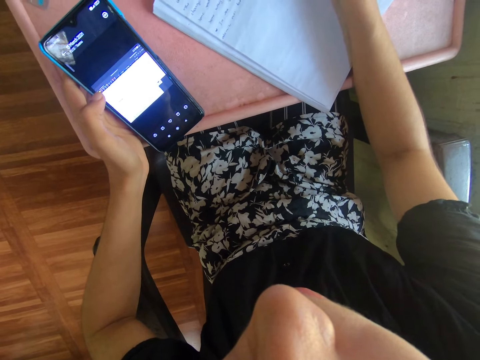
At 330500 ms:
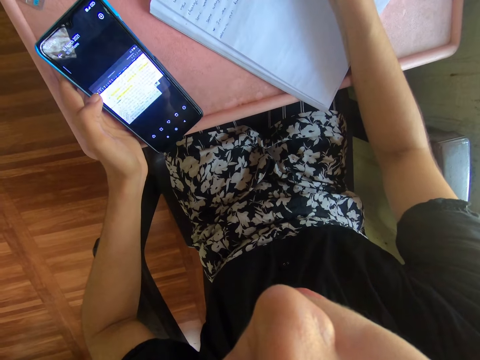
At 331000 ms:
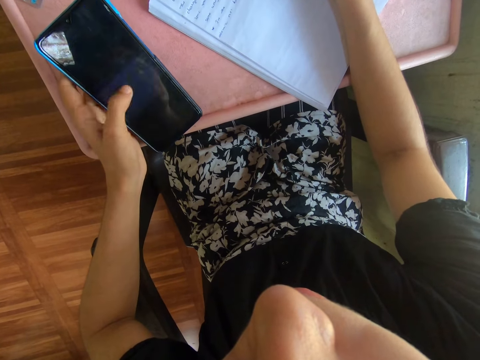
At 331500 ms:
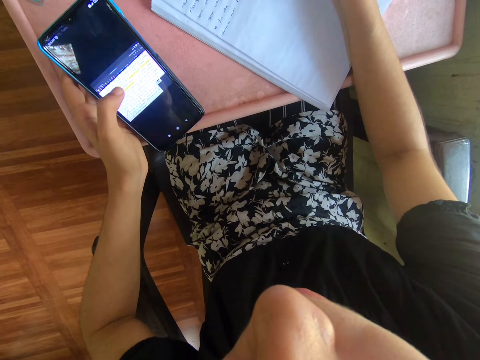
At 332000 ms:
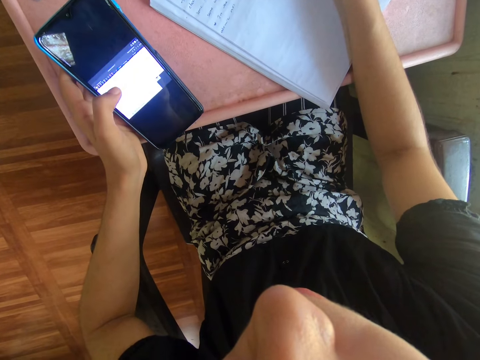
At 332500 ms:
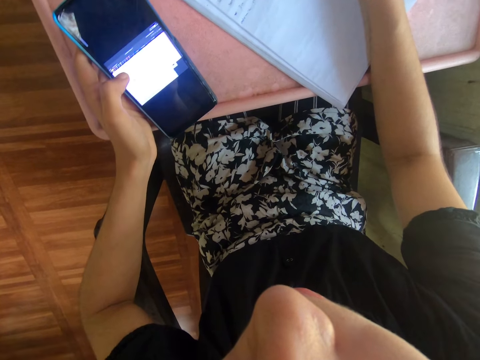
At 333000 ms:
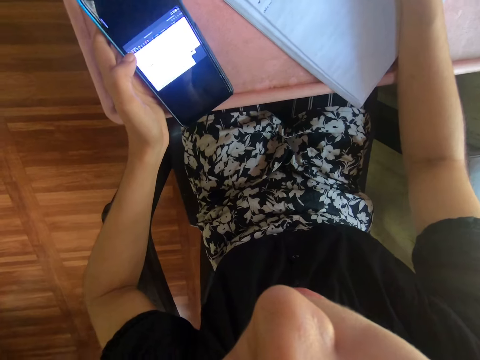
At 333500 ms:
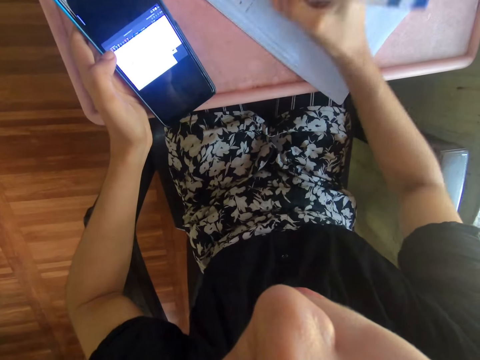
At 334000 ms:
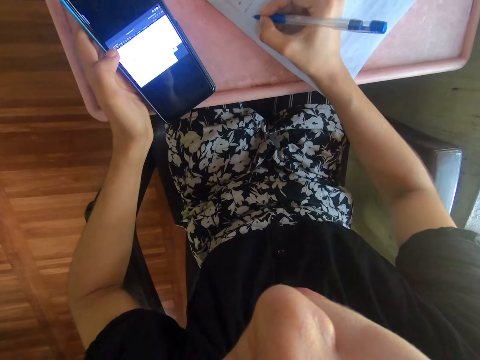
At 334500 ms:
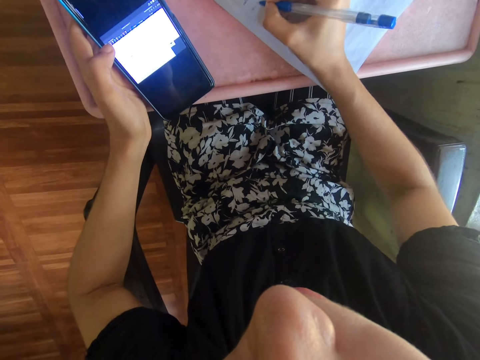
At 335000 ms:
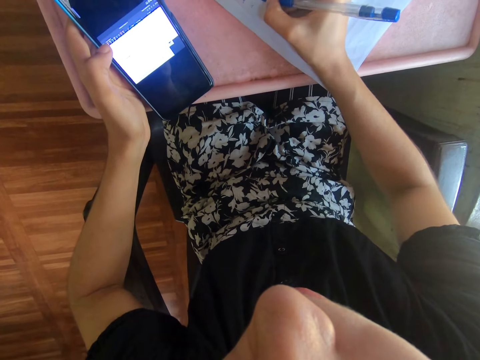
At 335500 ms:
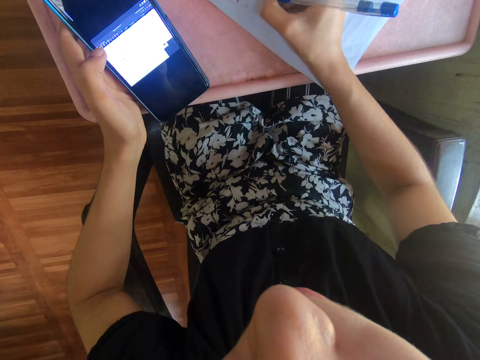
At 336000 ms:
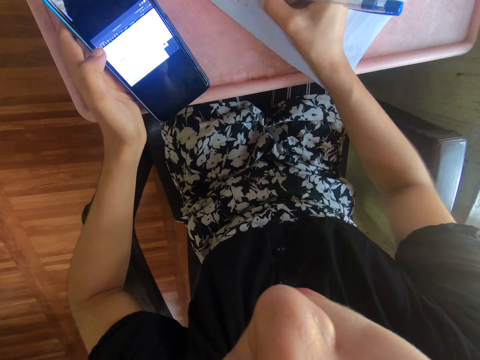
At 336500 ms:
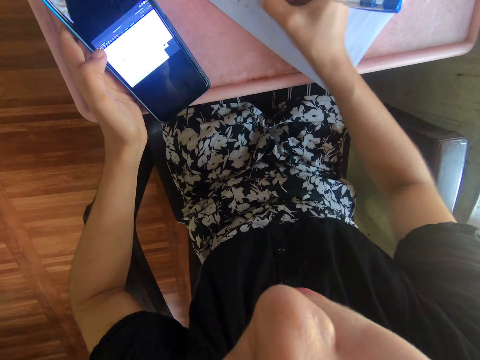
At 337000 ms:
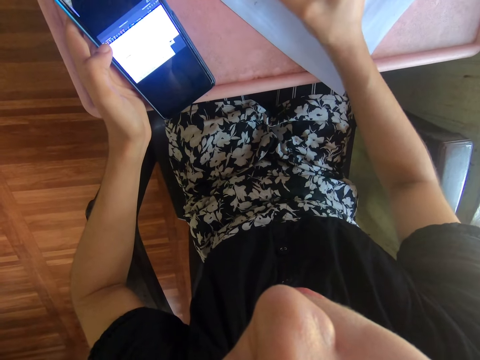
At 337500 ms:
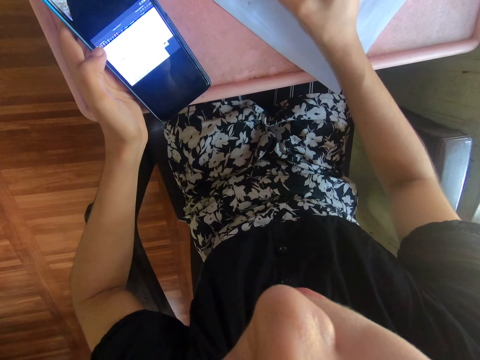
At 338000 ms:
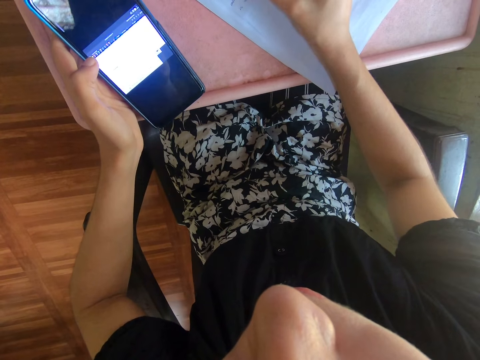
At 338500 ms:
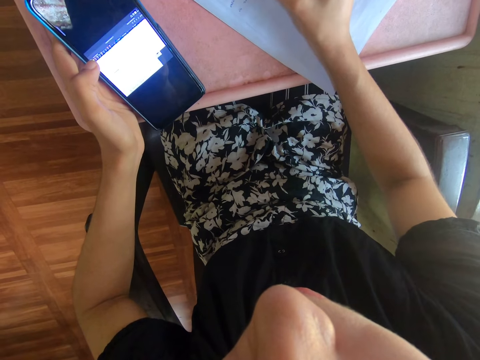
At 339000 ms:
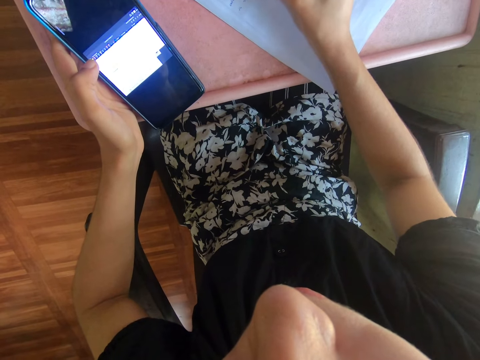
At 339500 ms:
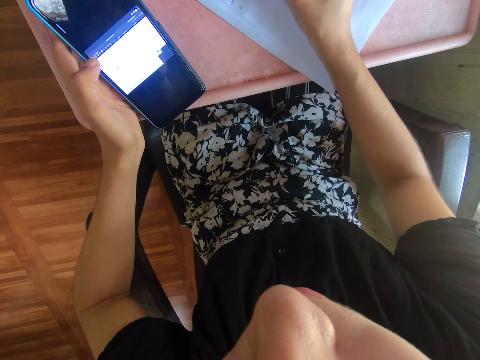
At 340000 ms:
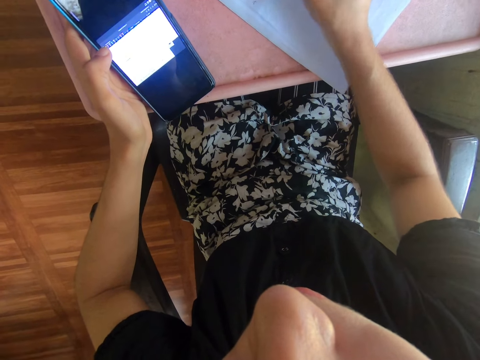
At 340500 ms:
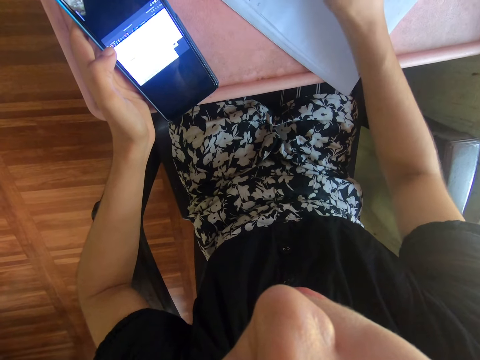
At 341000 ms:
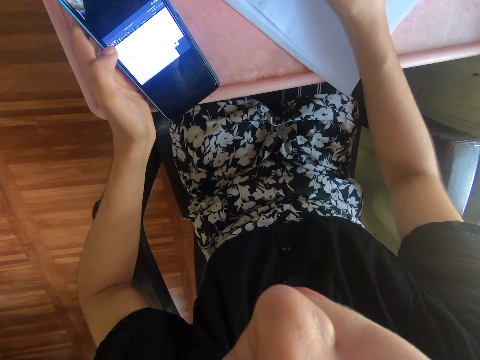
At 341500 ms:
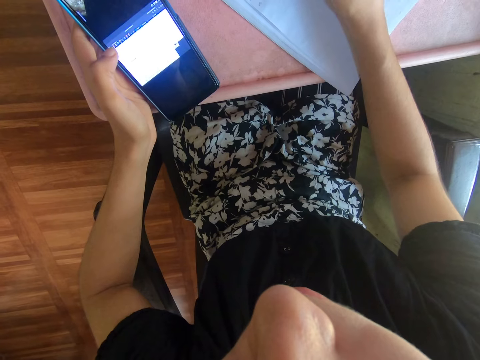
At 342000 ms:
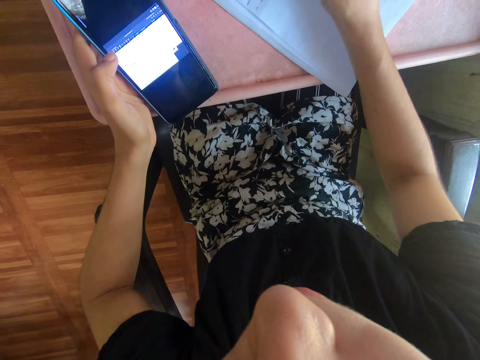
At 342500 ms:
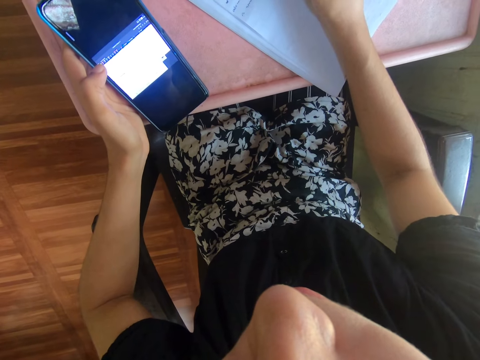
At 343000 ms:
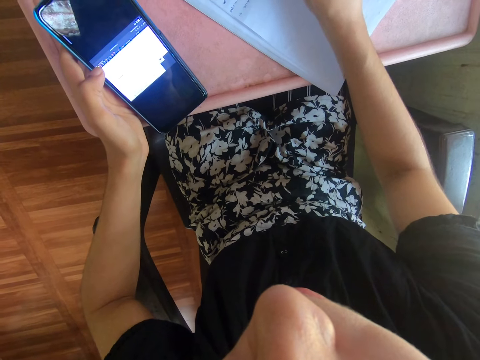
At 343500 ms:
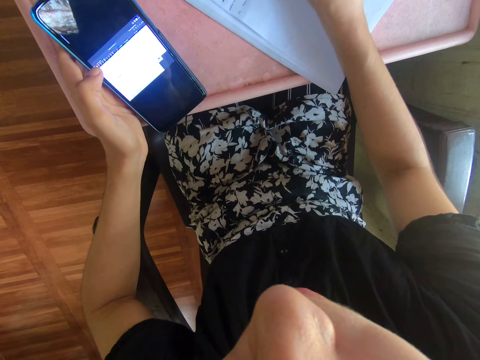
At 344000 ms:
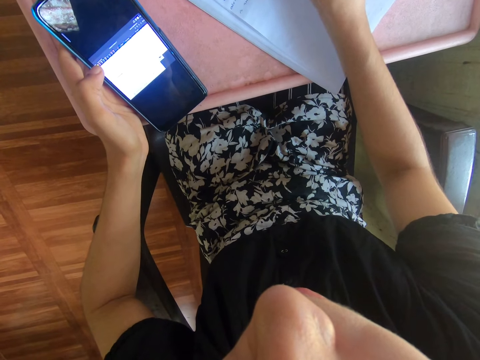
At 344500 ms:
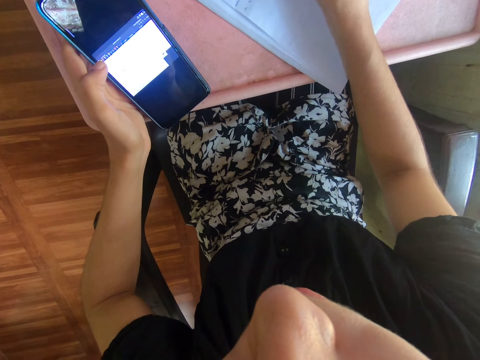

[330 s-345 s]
The camera wearer touches the phone with the left finger. They write on the book using a ball pen.

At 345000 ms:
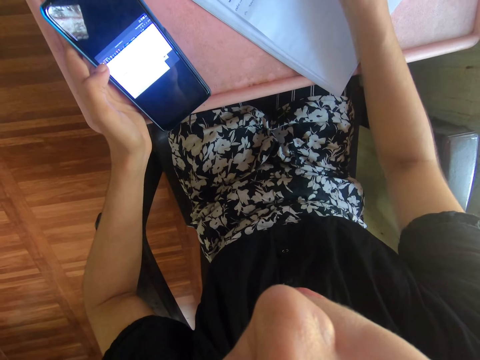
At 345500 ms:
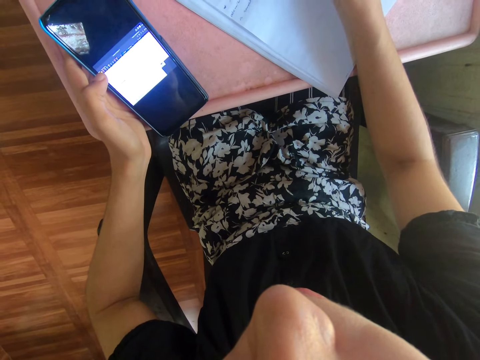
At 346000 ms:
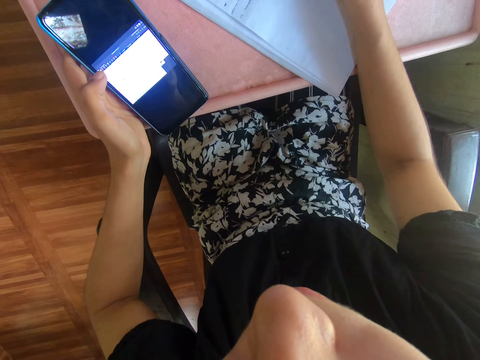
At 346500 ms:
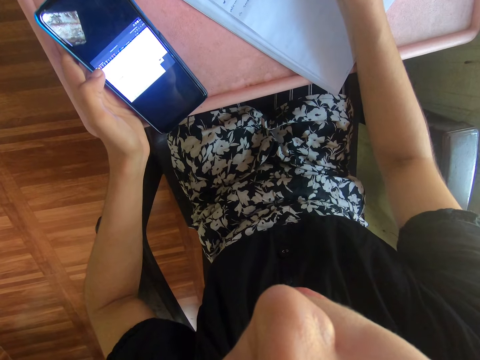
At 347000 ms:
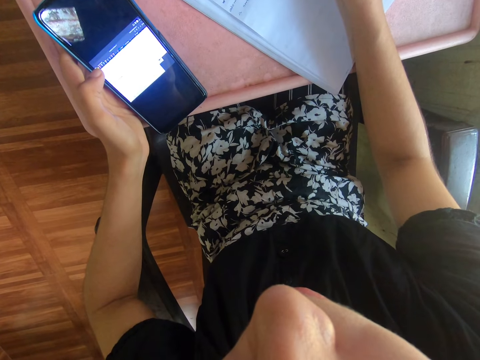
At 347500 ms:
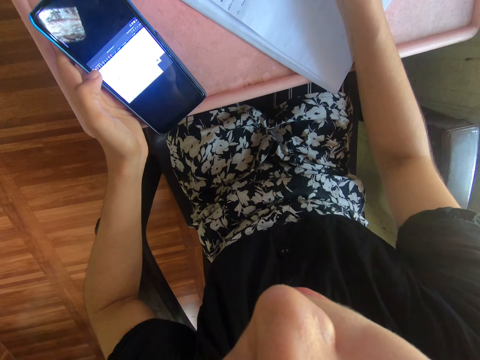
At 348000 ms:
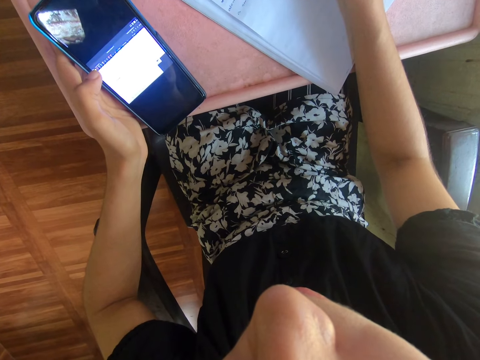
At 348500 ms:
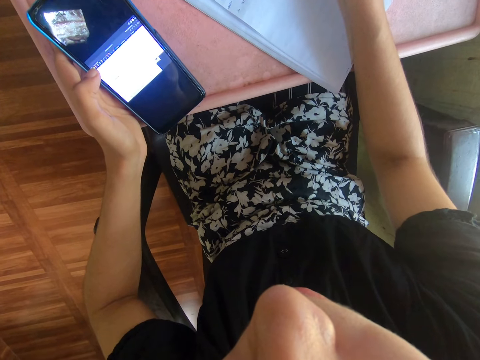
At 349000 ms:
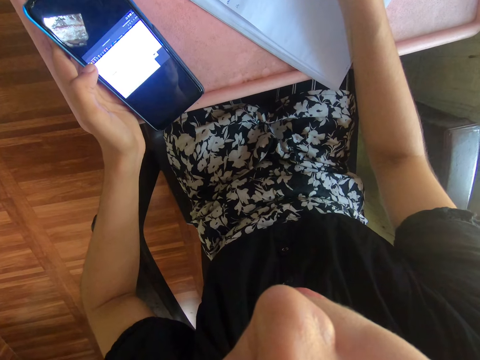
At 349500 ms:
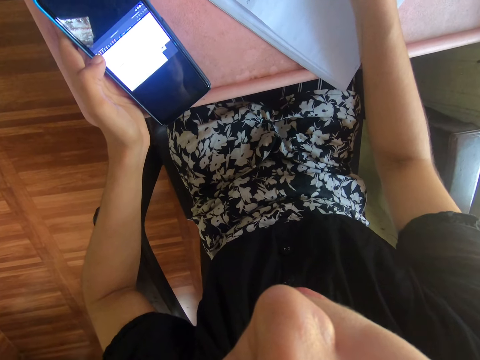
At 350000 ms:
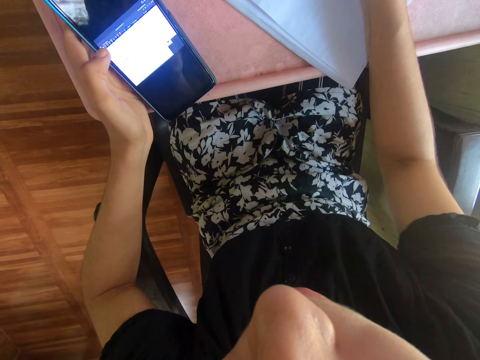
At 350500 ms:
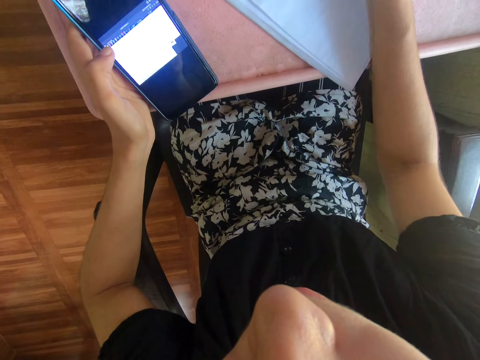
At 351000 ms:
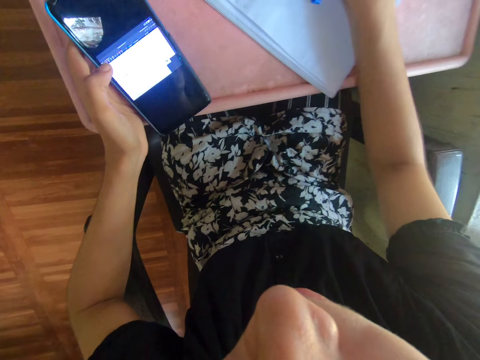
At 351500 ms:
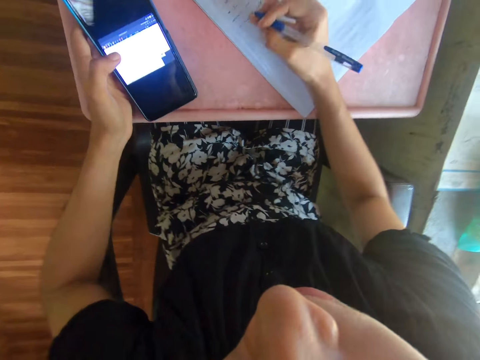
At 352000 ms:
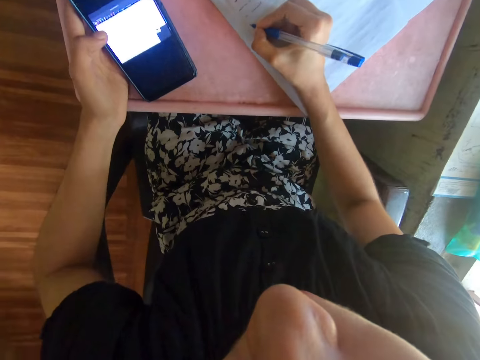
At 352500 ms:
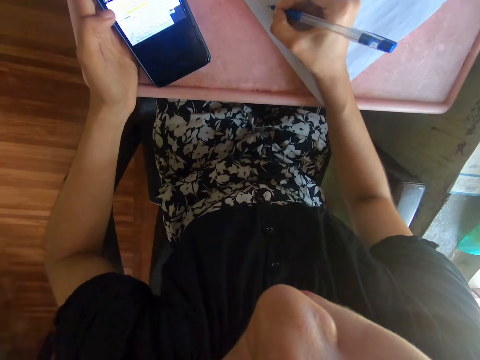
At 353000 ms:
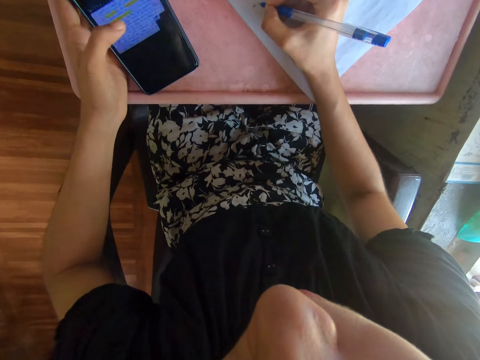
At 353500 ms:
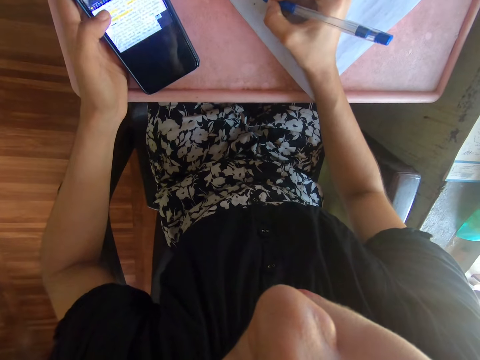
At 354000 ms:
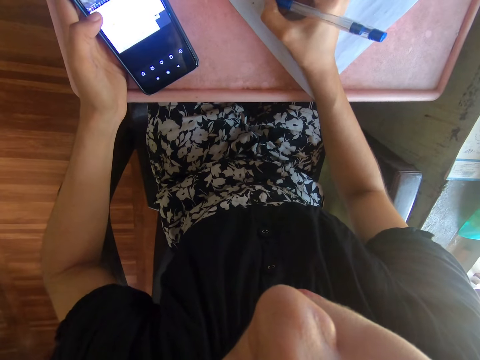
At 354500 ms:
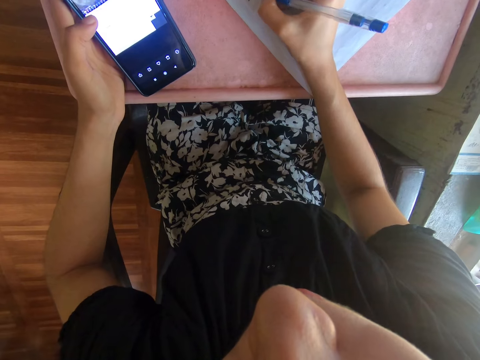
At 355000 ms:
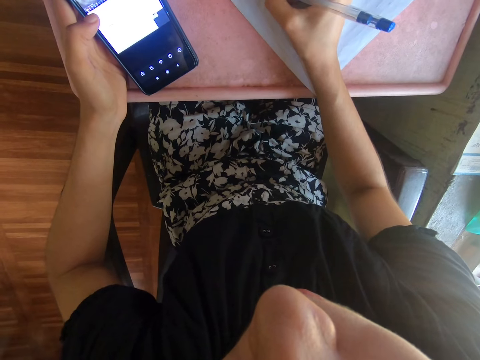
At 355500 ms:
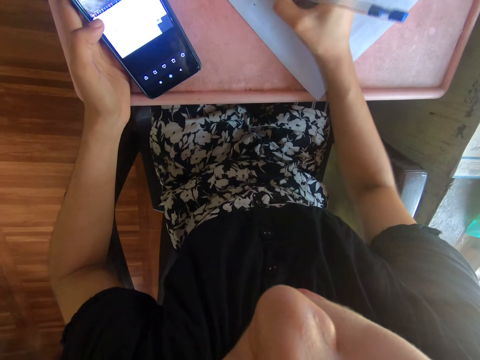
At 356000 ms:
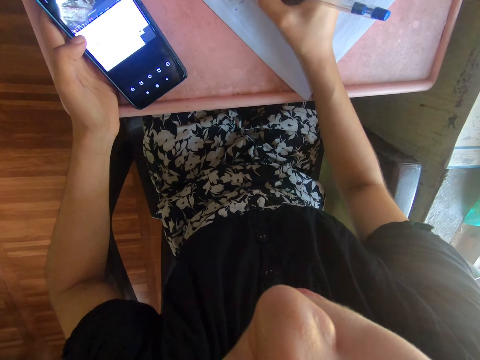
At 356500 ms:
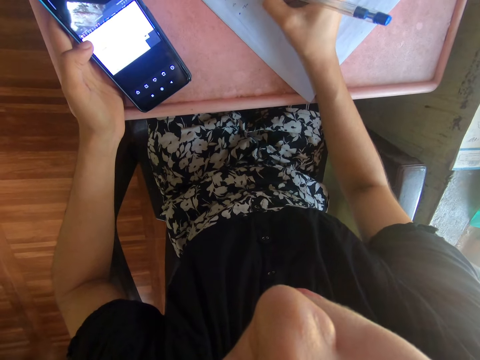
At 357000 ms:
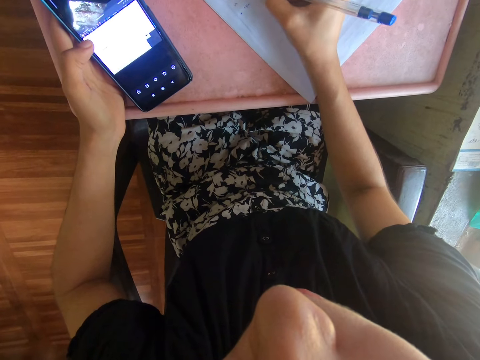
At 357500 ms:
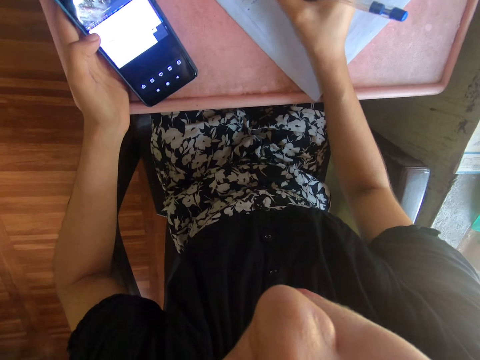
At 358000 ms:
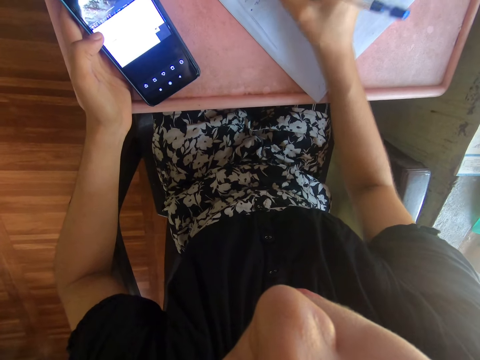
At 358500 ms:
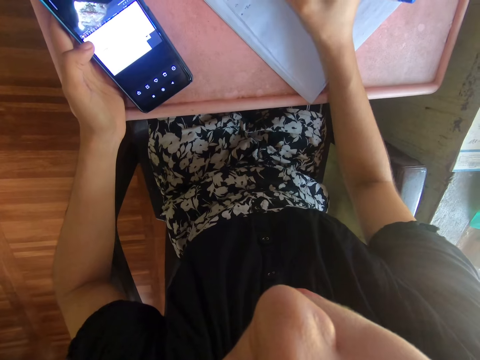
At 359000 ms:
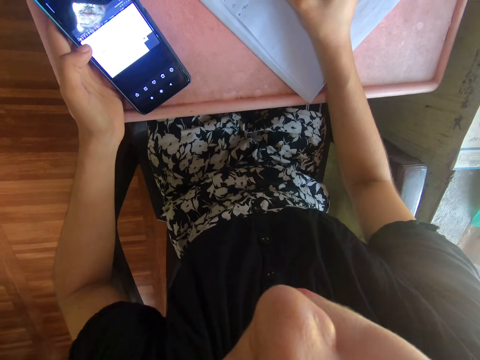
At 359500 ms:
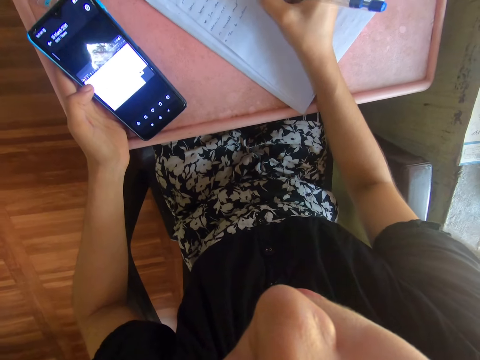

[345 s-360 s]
The camera wearer moves the book with the right hand. They write on the book with a pen. They touch the phone with the left finger. They write on the book using the ball pen.
